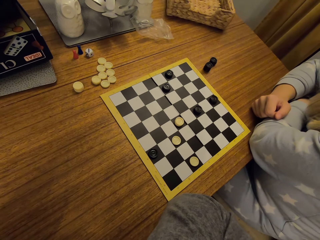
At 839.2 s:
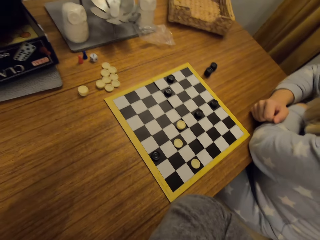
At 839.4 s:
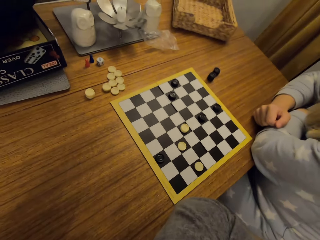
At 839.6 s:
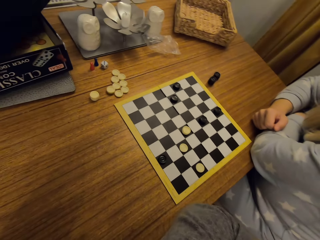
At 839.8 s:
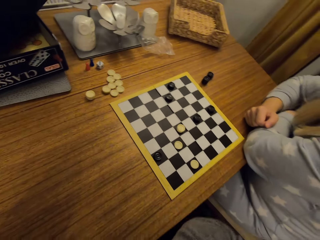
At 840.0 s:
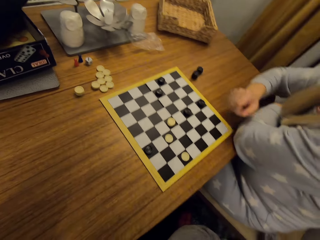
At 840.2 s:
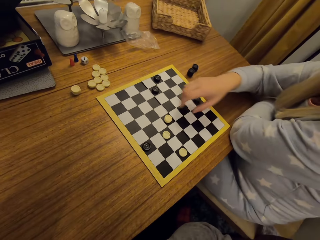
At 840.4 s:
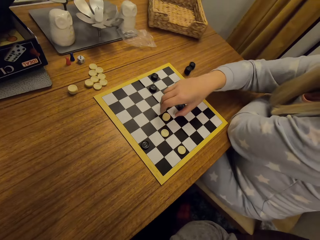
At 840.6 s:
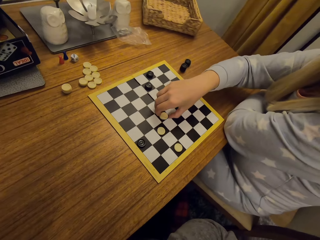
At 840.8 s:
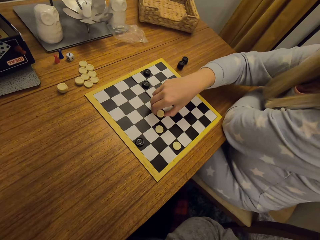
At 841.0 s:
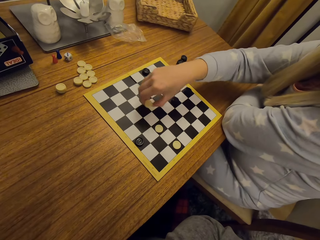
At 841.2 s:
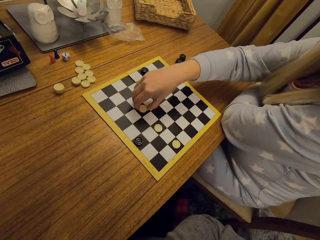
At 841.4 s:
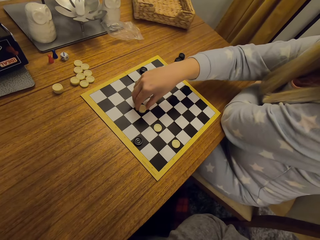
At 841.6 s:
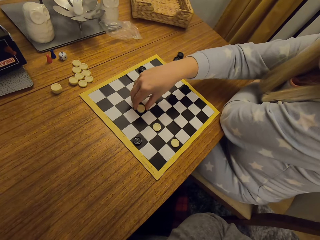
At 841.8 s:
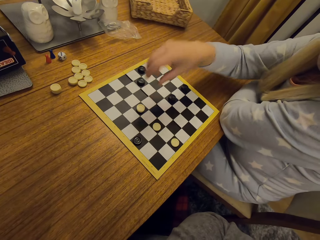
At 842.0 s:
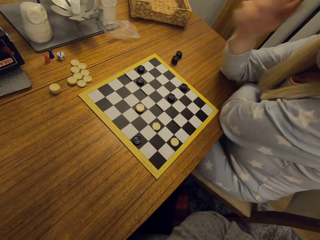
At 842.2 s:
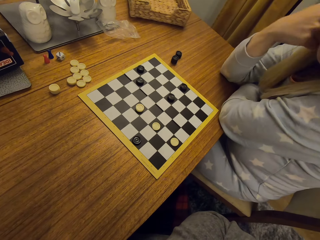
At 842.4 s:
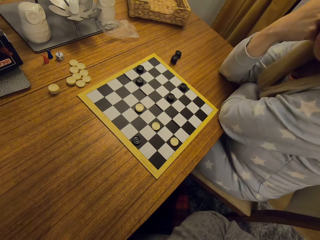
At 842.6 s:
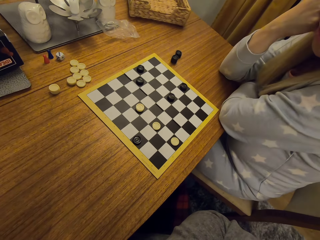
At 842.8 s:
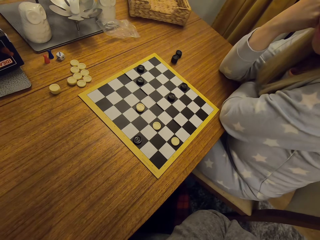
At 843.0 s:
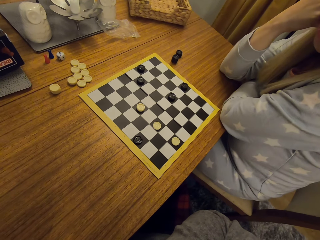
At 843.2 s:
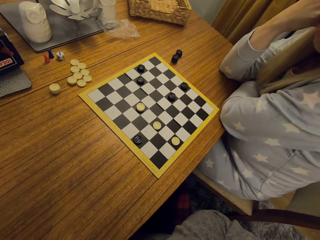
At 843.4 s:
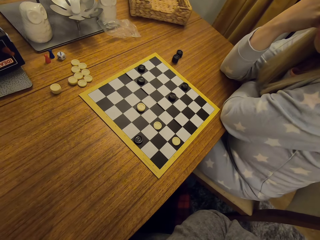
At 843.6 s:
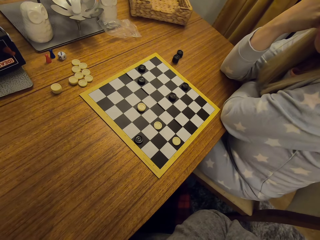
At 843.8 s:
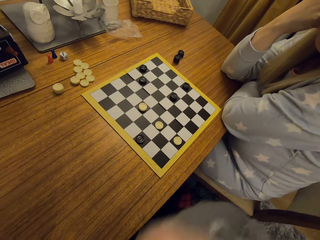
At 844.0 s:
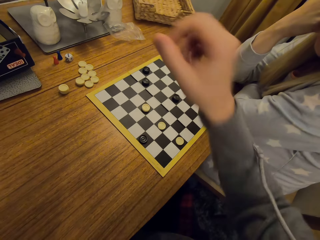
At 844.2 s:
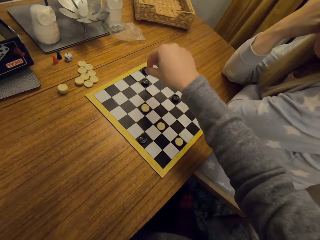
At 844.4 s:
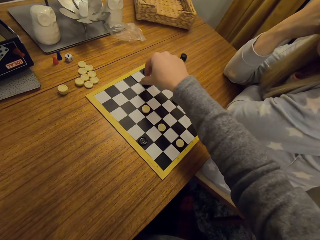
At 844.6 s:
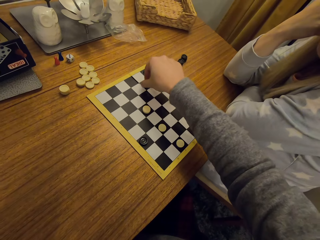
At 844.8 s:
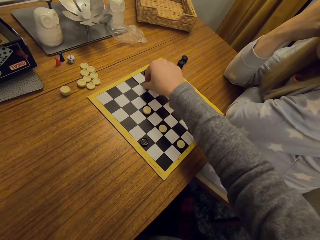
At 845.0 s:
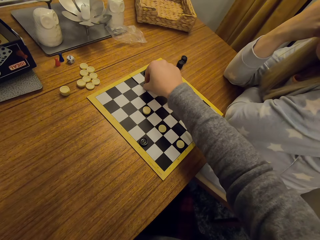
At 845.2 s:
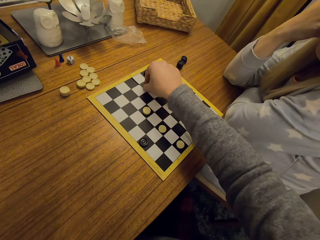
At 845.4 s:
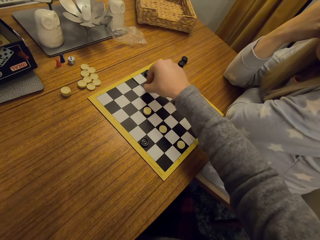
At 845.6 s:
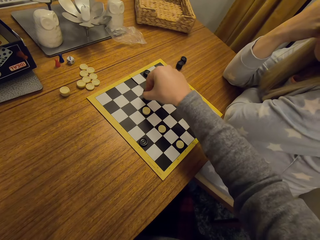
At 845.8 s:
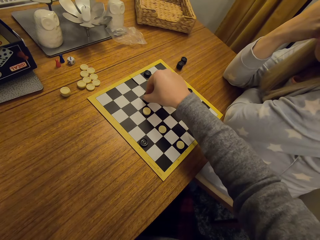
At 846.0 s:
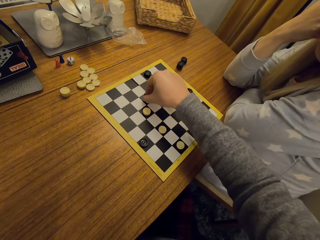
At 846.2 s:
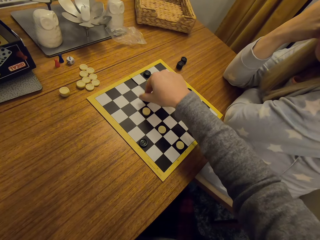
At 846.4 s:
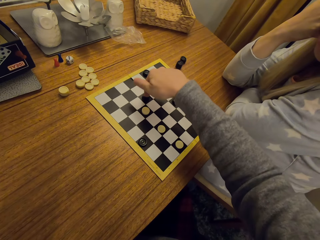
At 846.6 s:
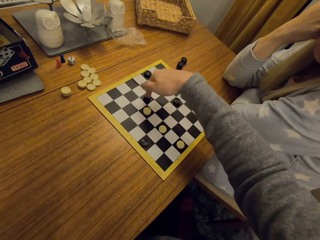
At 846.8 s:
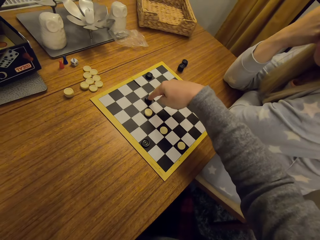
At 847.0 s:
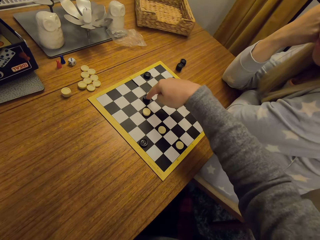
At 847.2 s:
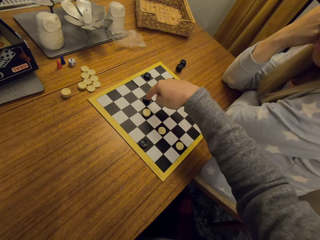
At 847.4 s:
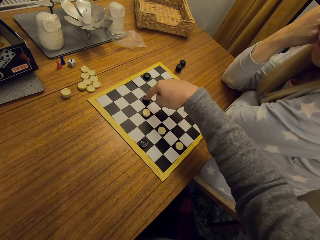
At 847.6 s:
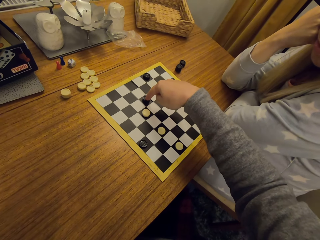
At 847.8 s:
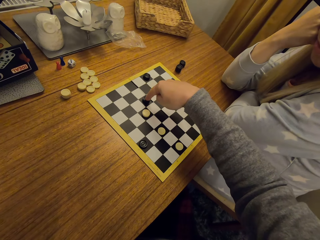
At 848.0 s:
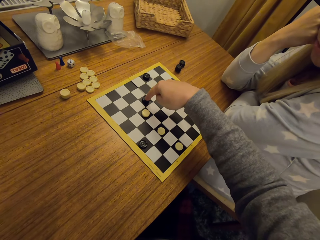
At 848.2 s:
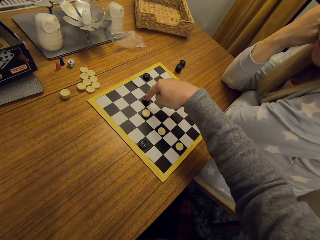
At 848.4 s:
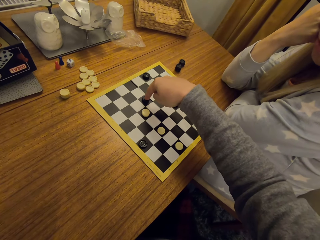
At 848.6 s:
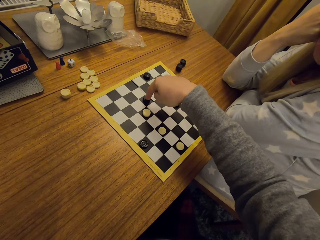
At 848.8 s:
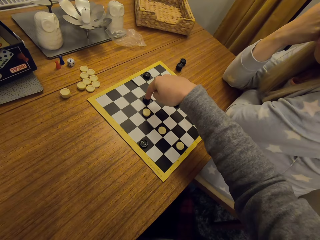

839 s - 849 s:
A woman moves the pieces. The woman plays chess. The camera wearer plays chess. They move the pieces.

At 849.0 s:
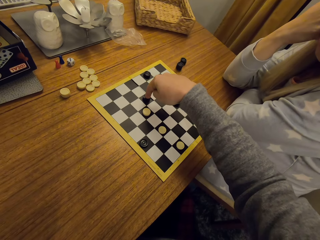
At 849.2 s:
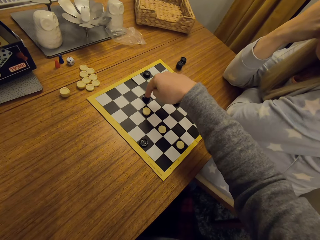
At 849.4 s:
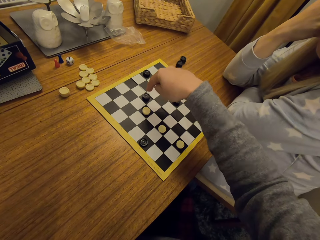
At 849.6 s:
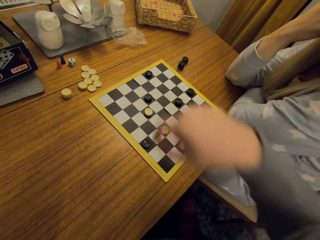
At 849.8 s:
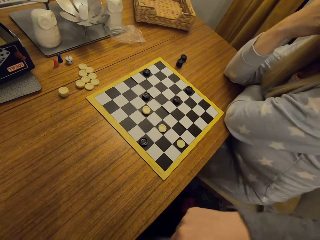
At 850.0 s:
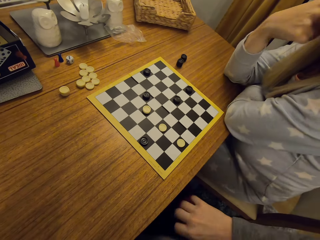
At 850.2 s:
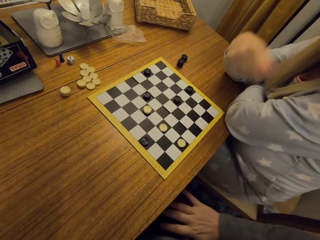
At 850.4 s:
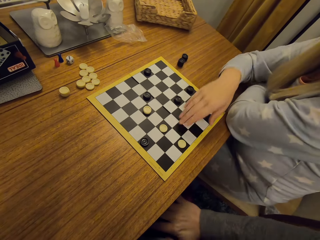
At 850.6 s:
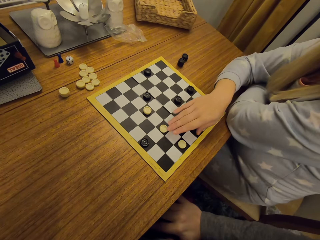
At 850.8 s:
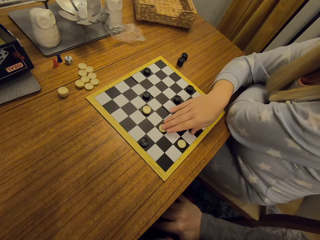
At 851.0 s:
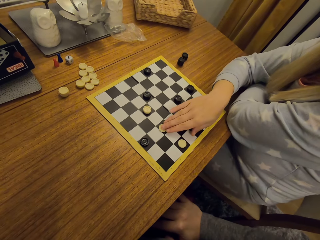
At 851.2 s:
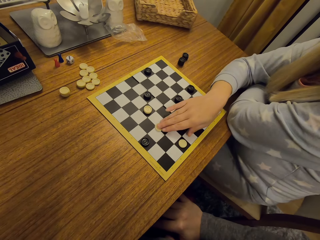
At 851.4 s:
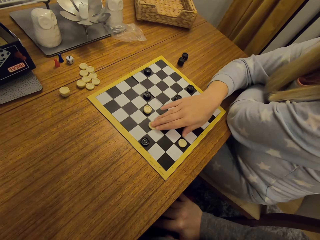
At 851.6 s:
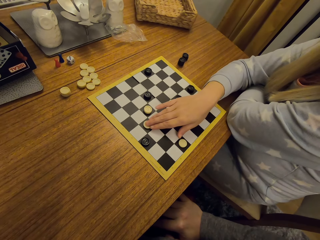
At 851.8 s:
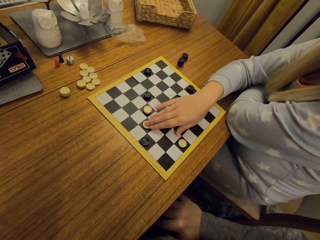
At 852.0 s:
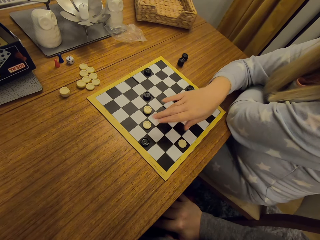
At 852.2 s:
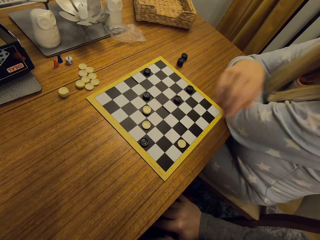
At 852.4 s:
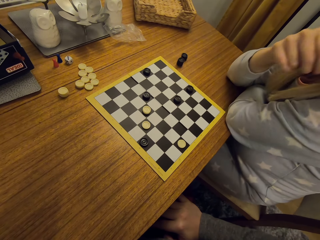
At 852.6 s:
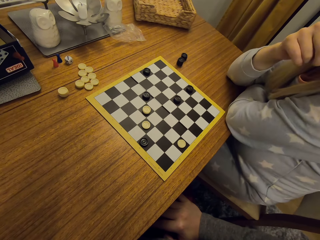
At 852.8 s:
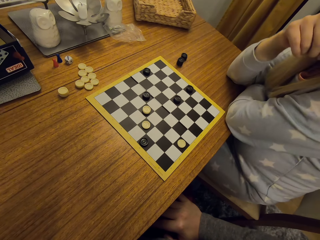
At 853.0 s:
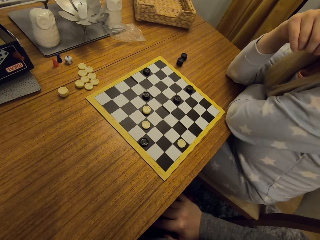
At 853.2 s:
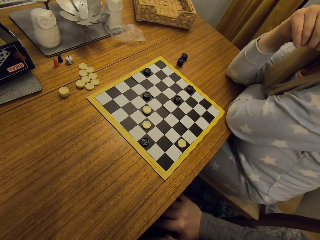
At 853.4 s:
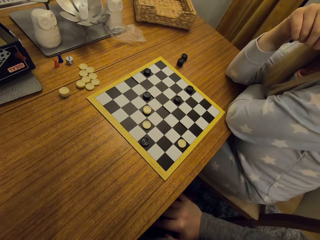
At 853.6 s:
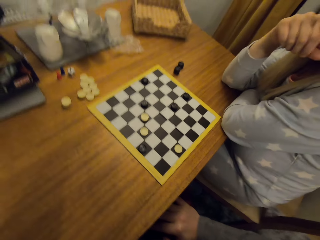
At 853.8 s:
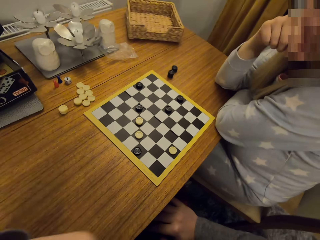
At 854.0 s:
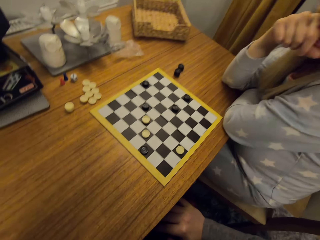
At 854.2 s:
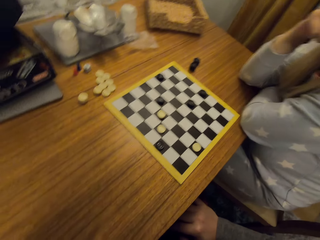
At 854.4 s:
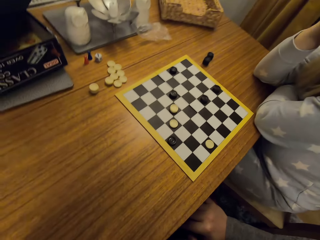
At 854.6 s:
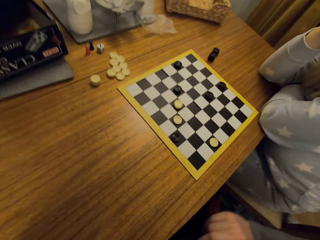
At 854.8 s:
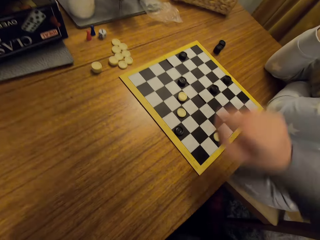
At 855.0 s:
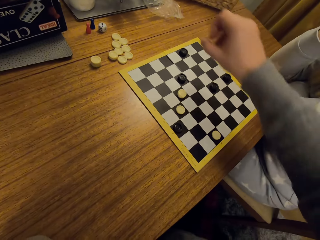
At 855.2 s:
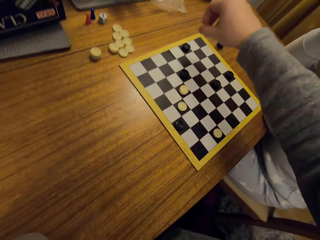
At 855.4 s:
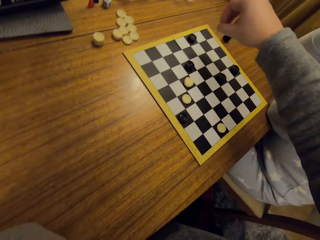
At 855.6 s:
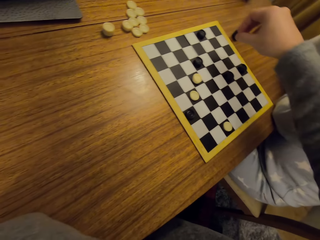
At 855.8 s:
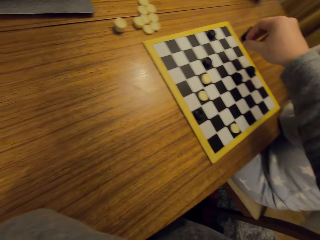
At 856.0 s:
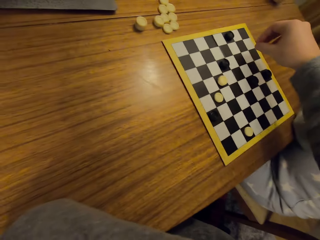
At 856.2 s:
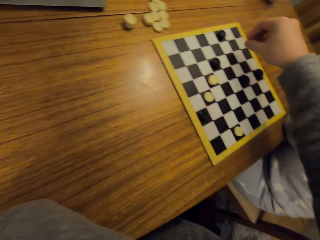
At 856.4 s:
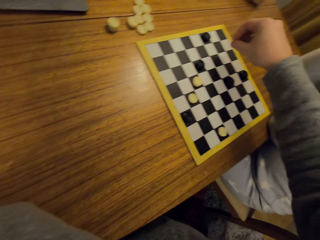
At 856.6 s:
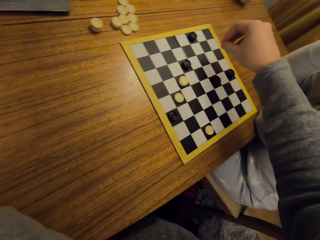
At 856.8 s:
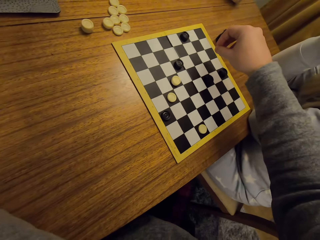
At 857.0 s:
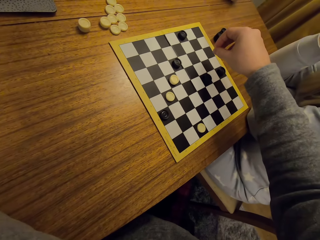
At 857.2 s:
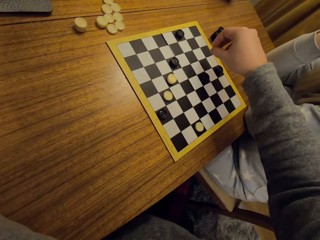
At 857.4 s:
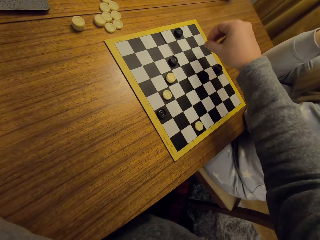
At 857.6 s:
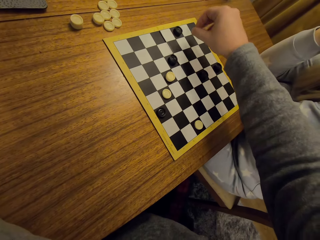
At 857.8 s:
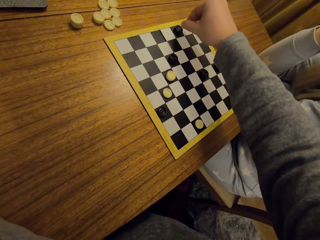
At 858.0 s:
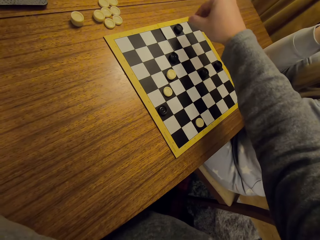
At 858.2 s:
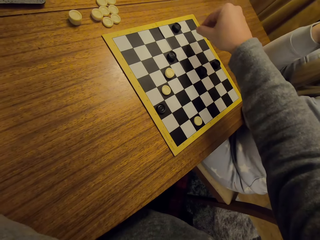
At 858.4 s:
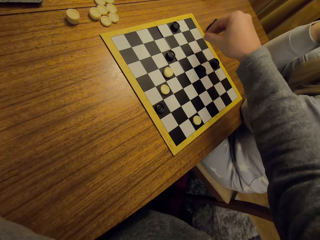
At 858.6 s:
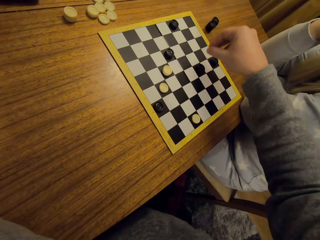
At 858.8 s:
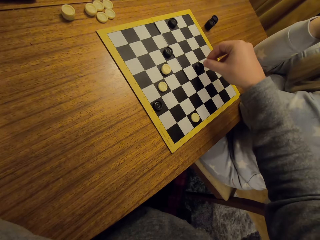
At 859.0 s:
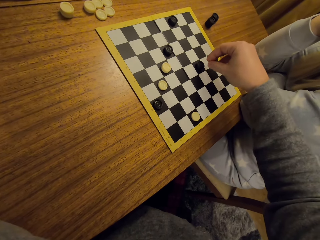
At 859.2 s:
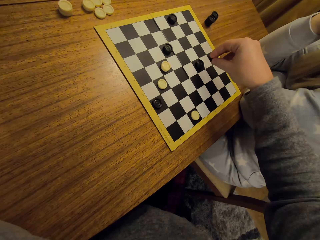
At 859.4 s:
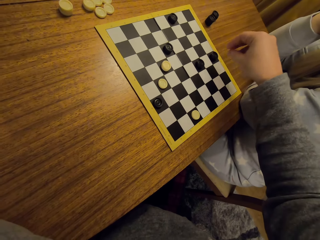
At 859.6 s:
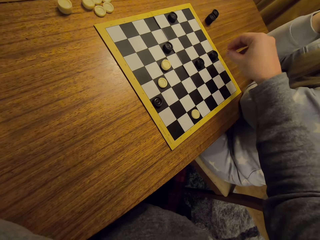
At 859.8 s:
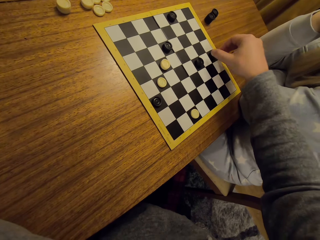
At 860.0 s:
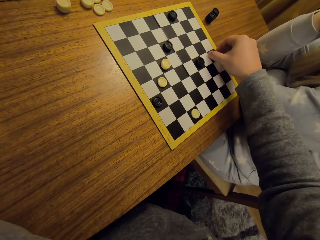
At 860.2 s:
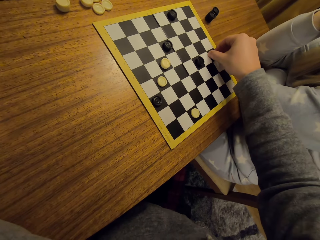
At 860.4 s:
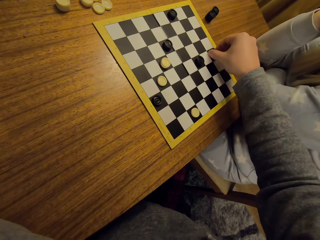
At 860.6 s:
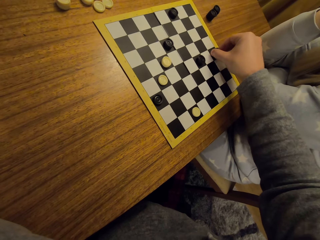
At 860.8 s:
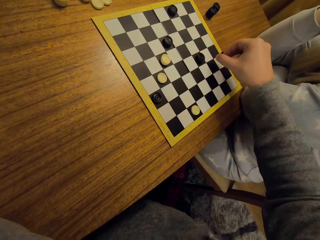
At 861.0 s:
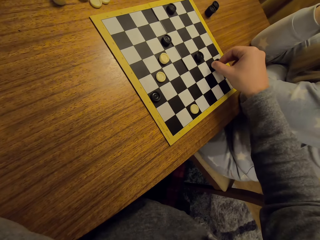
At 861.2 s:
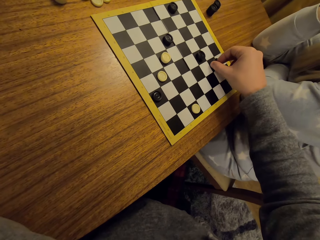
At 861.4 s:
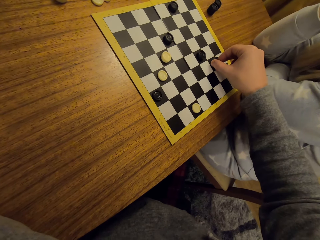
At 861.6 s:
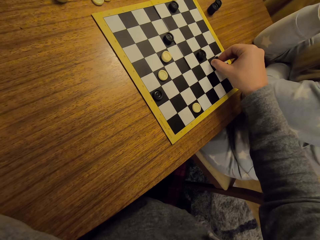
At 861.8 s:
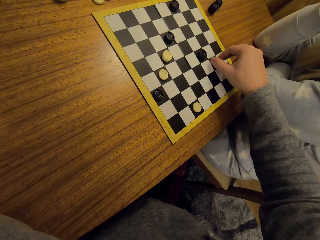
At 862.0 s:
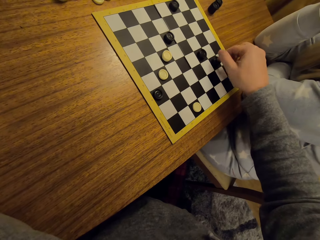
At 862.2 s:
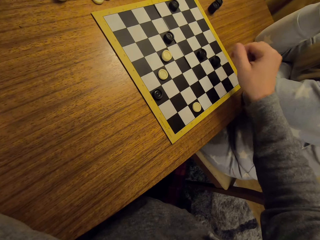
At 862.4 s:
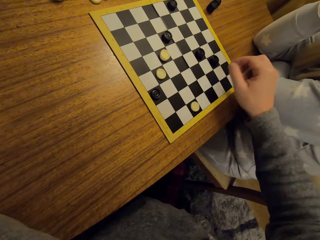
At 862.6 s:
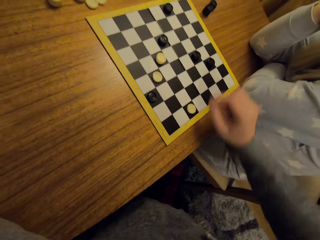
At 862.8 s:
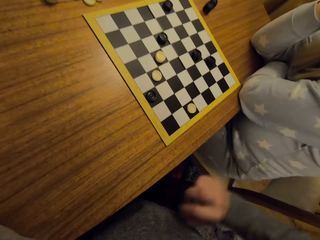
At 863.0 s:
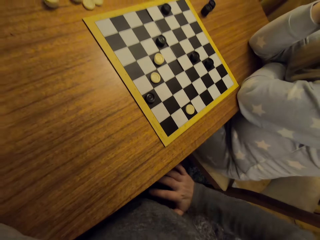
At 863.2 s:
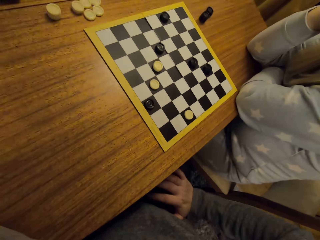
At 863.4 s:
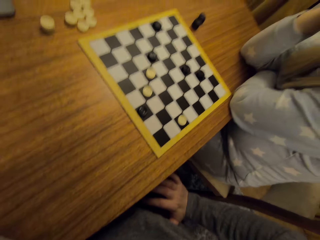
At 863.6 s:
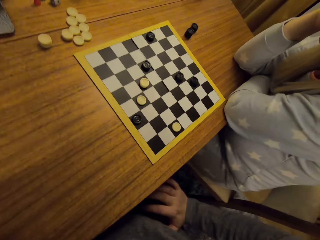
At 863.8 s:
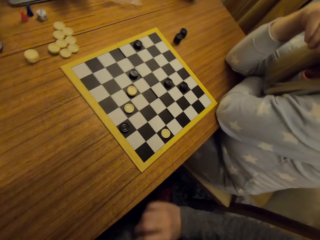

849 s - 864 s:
The woman plays chess and moves the piece. The camera wearer plays chess. They move the pieces.
